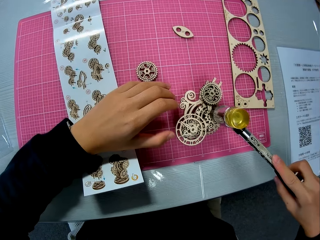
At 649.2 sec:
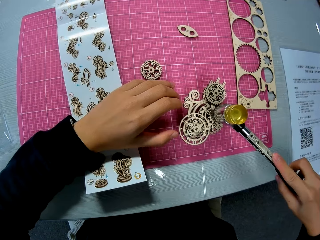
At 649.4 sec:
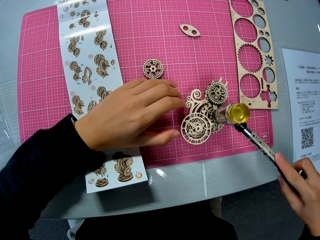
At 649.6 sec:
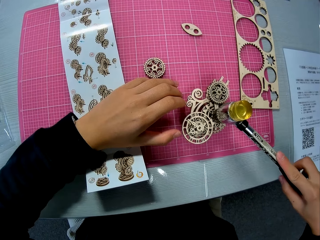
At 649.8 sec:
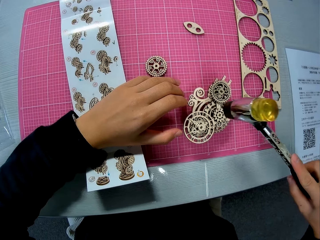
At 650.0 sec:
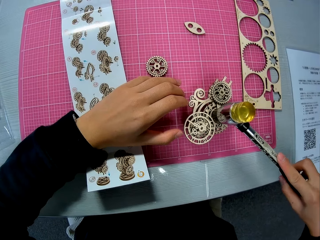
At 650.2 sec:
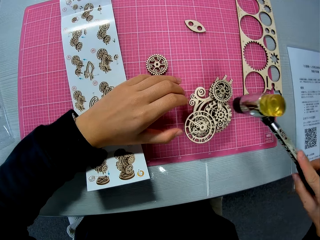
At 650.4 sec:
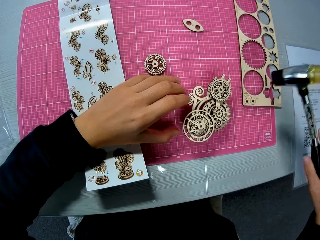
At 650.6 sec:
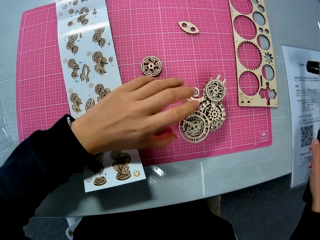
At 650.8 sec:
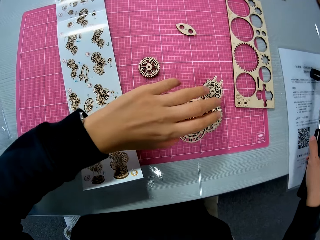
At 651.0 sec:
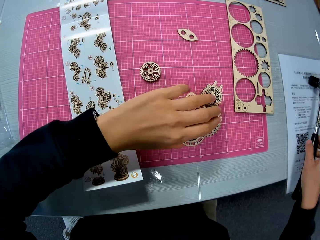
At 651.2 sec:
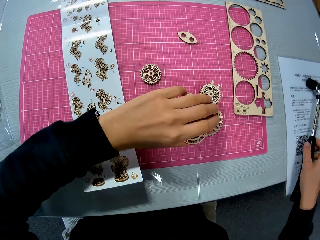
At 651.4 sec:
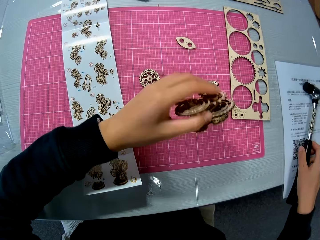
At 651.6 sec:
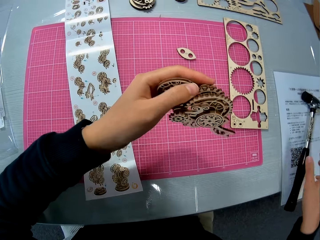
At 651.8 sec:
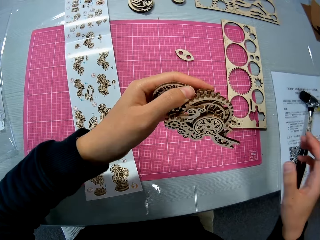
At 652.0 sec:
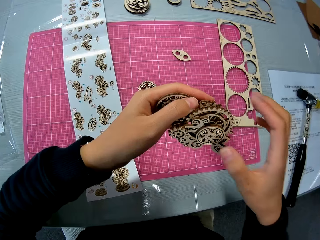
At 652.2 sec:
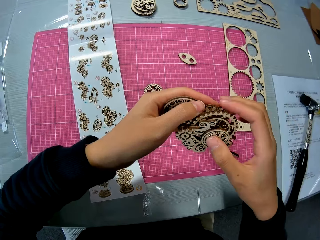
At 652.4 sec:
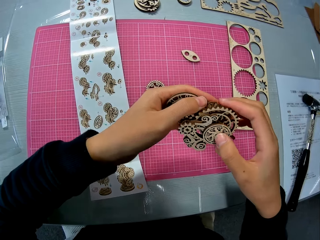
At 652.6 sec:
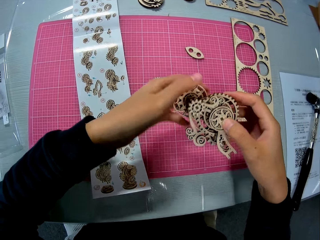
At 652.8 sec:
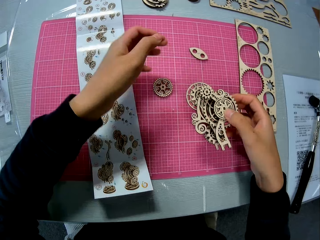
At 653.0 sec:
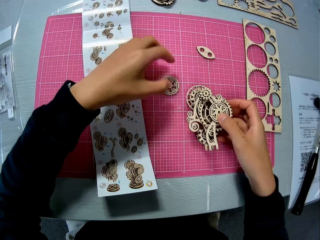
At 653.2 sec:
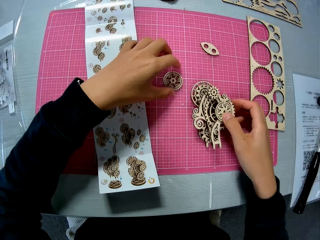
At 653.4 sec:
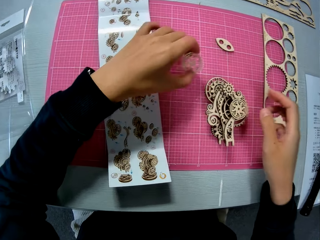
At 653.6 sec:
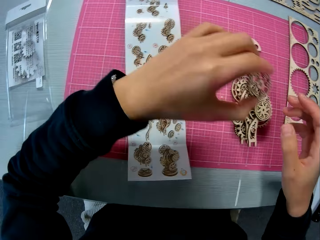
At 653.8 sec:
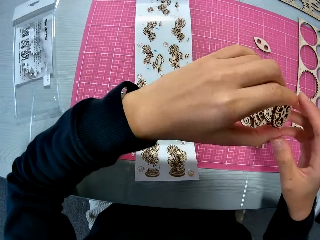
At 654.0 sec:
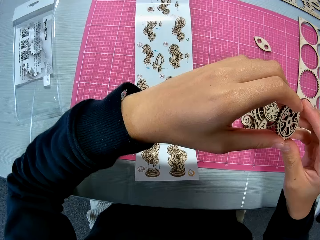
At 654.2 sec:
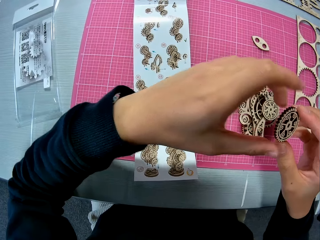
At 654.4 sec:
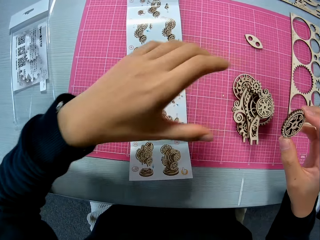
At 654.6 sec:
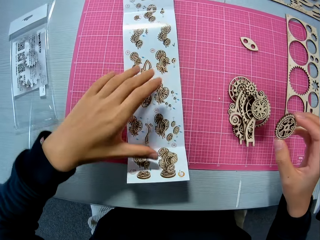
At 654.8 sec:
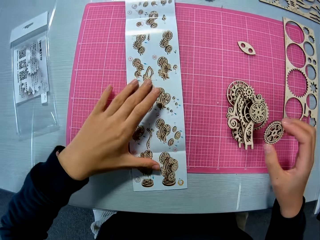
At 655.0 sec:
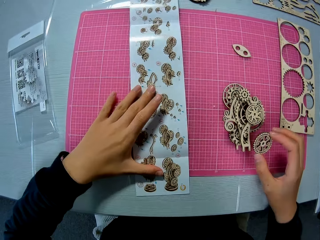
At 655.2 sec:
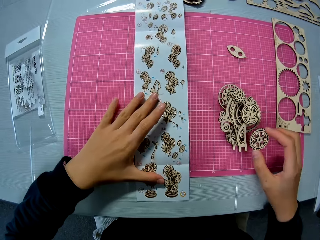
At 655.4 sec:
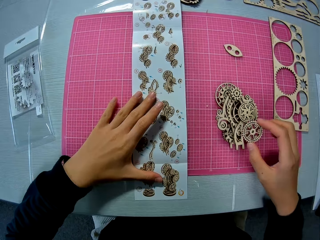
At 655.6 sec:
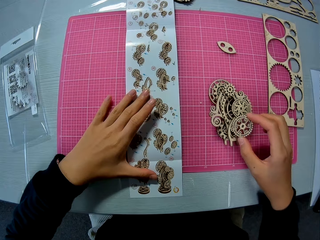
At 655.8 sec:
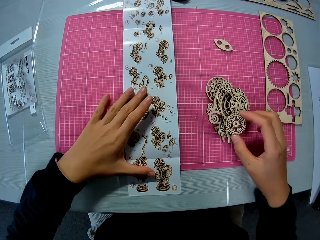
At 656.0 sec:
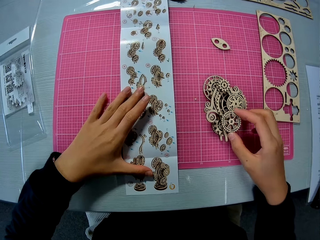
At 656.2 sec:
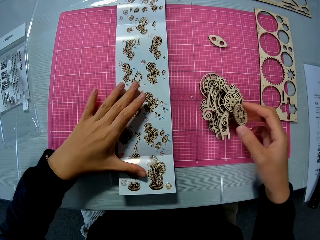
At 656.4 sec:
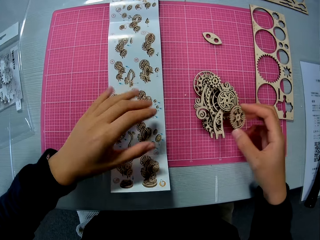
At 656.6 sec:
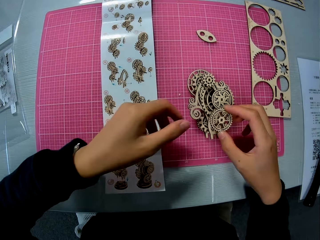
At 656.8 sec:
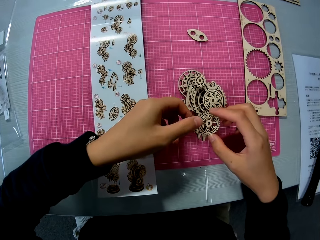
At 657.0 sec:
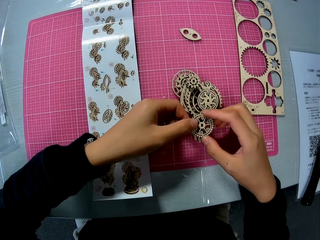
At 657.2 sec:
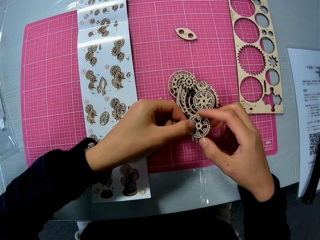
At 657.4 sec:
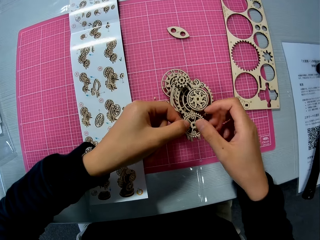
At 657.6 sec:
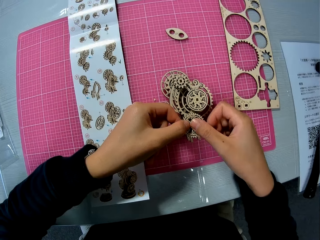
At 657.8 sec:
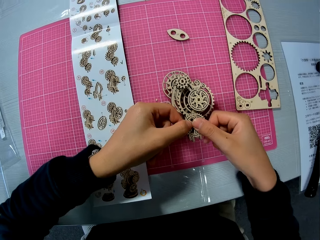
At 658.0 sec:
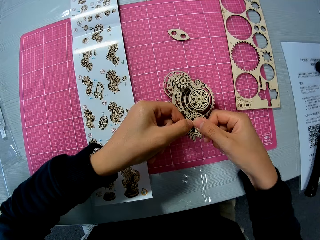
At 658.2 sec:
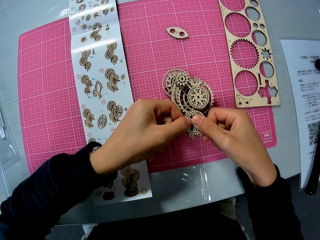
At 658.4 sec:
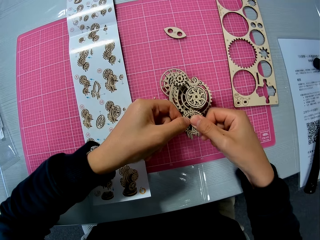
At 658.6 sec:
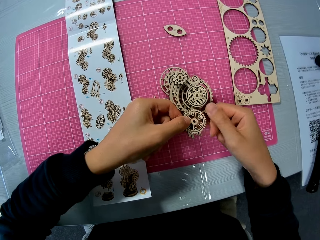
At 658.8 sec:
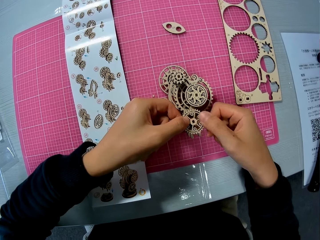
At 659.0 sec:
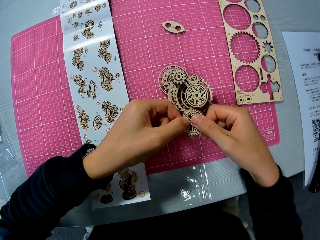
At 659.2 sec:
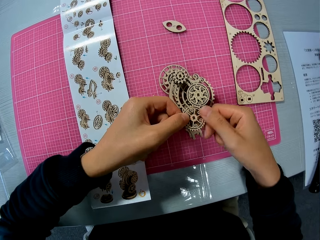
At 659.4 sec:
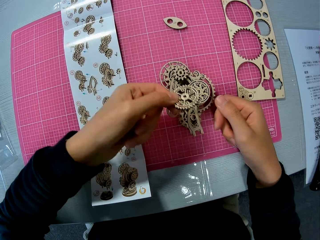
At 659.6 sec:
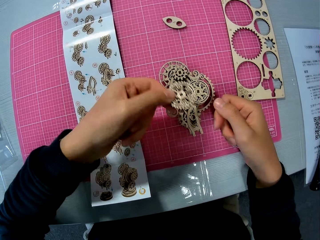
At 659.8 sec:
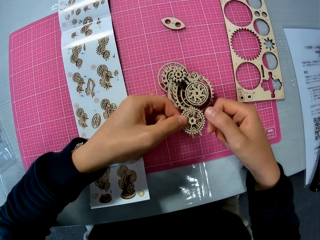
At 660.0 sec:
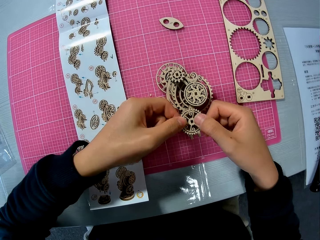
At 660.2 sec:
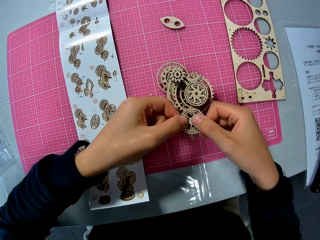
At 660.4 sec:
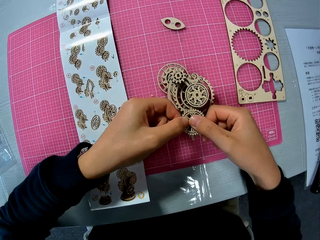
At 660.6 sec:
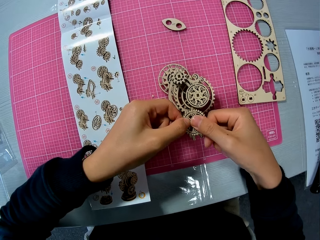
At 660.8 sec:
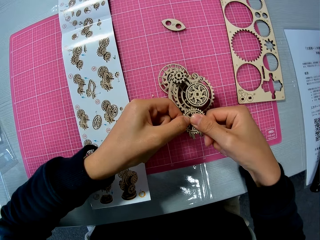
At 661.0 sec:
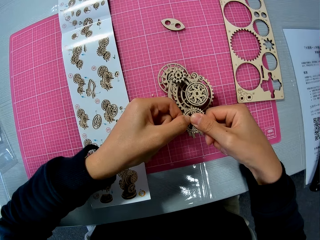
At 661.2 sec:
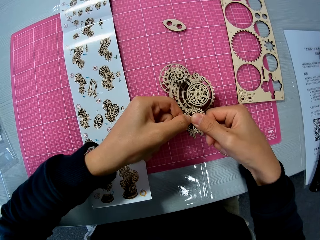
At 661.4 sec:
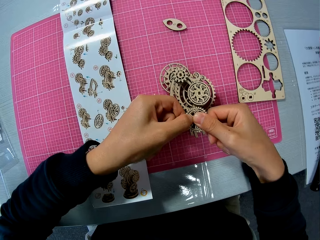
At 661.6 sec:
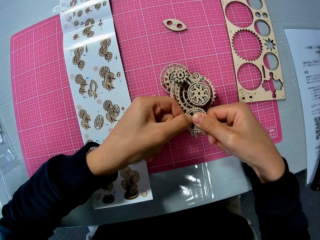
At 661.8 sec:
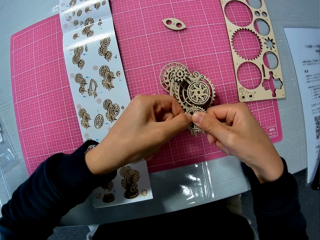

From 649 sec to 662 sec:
The camera wearer hits the wooden mechanical model or wooden gear model with the hammer on the table mat. He drops the hammer on the table. He lifts up the wooden mechanical model from the table mat. He drops the wooden mechanical model on the table mat. He picks up the wooden piece or piece of laser cut wooden craft kit from the table mat. He holds up the piece of laser cut wooden craft kit. He transfers the wooden piece from his left hand to his right hand. He touches a paper or design sheet. He moves the design sheet on the table mat. He fixes the wooden piece on the wooden mechanical model on the table mat.

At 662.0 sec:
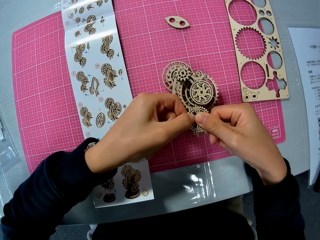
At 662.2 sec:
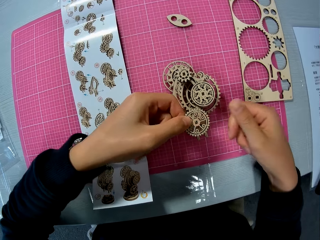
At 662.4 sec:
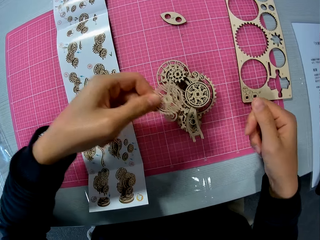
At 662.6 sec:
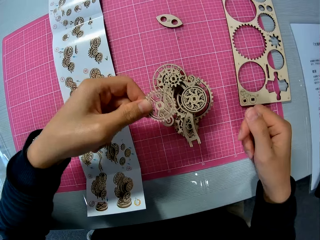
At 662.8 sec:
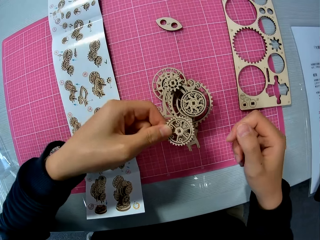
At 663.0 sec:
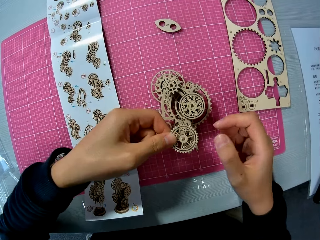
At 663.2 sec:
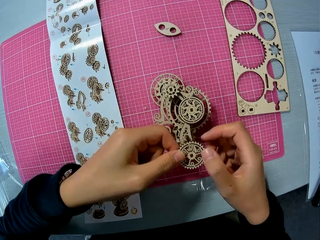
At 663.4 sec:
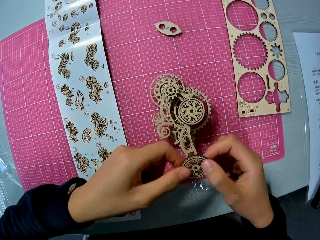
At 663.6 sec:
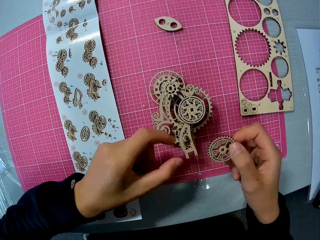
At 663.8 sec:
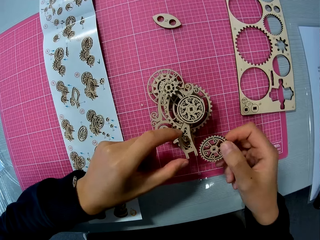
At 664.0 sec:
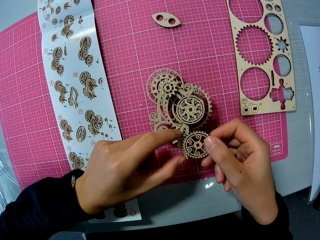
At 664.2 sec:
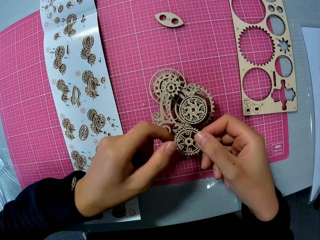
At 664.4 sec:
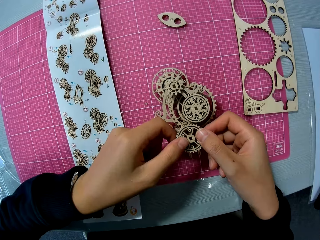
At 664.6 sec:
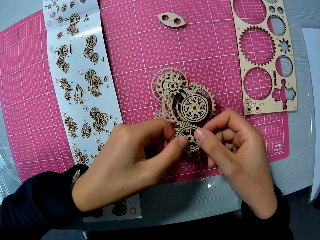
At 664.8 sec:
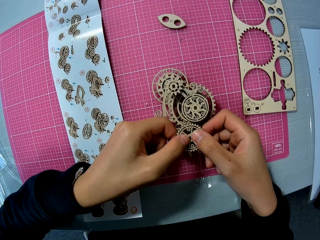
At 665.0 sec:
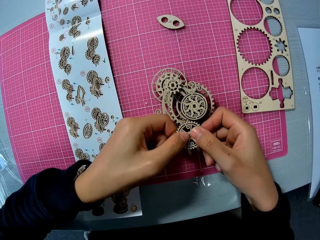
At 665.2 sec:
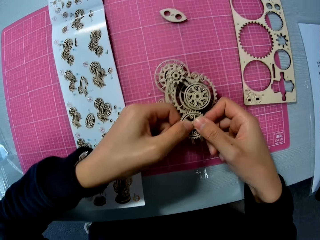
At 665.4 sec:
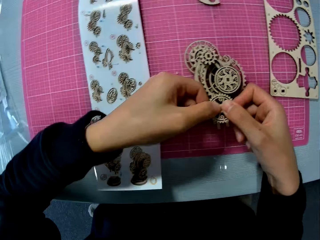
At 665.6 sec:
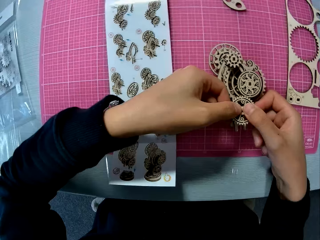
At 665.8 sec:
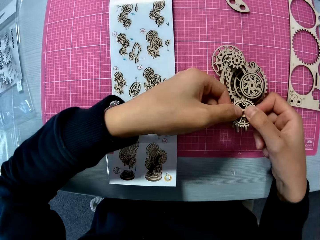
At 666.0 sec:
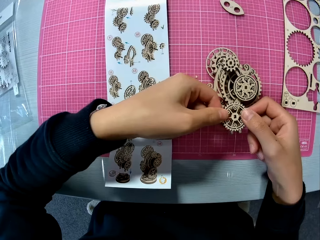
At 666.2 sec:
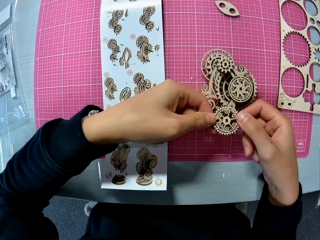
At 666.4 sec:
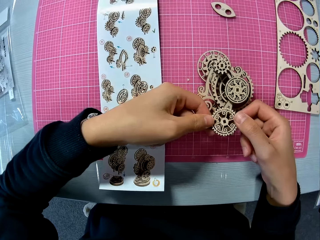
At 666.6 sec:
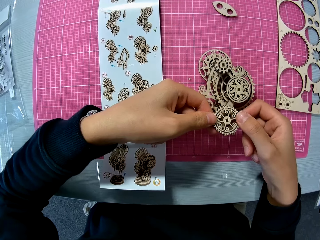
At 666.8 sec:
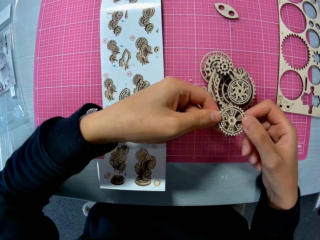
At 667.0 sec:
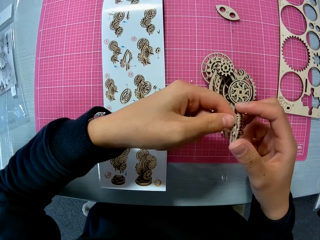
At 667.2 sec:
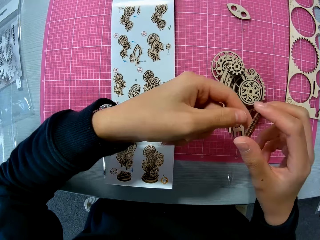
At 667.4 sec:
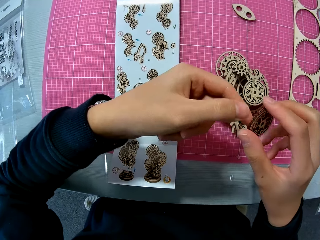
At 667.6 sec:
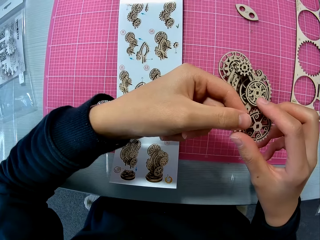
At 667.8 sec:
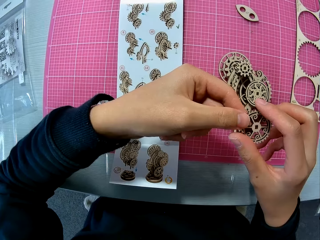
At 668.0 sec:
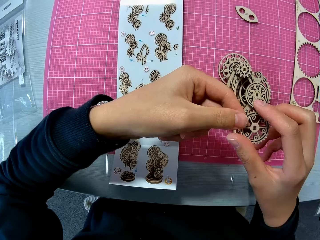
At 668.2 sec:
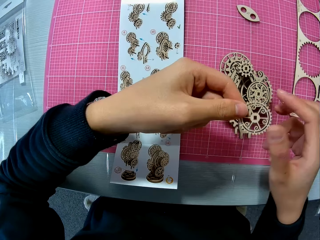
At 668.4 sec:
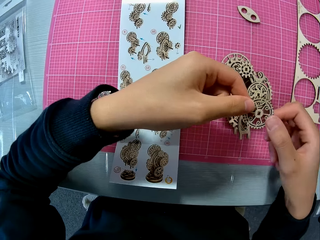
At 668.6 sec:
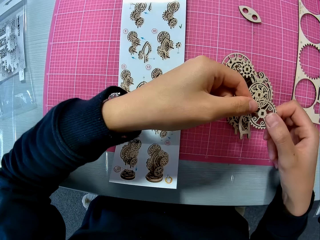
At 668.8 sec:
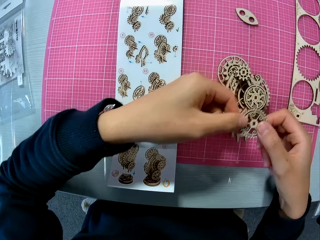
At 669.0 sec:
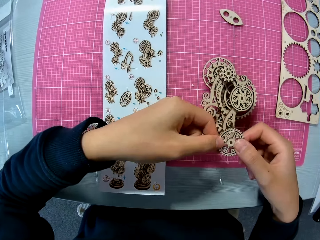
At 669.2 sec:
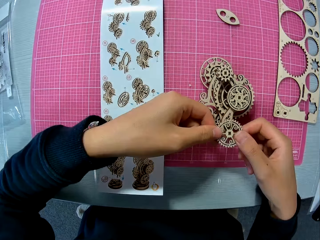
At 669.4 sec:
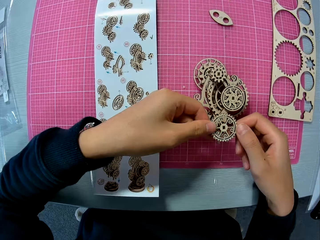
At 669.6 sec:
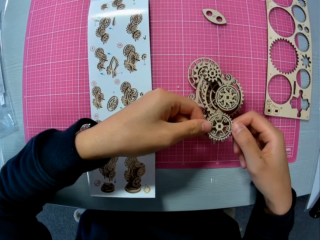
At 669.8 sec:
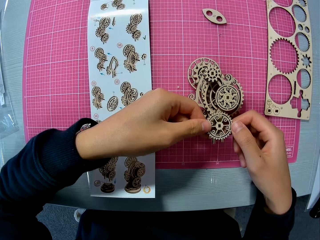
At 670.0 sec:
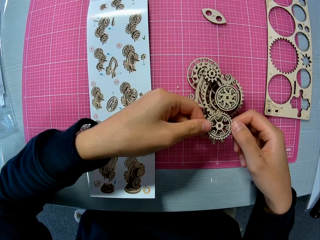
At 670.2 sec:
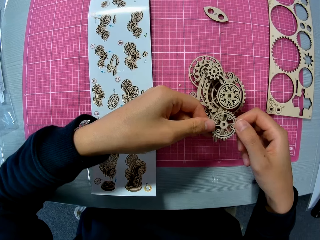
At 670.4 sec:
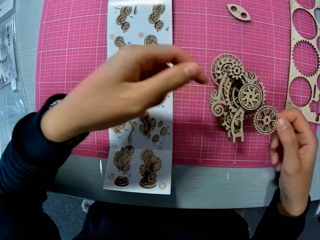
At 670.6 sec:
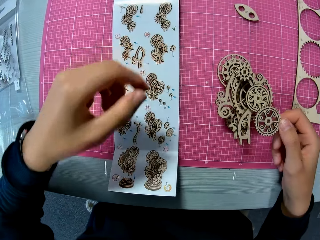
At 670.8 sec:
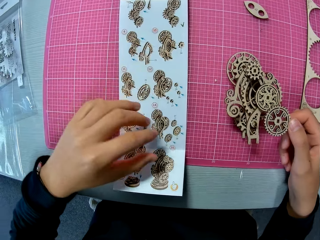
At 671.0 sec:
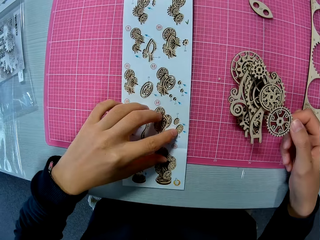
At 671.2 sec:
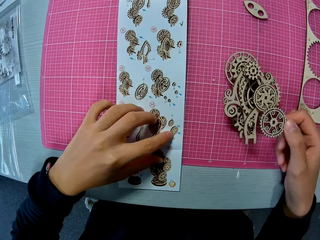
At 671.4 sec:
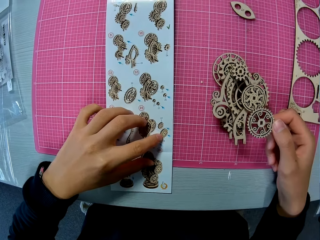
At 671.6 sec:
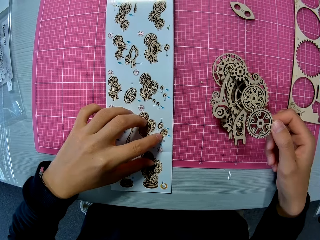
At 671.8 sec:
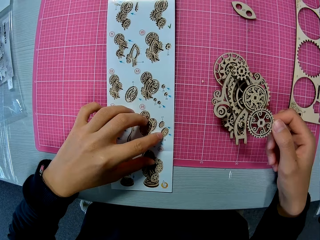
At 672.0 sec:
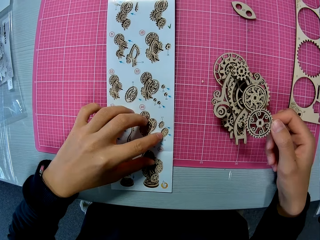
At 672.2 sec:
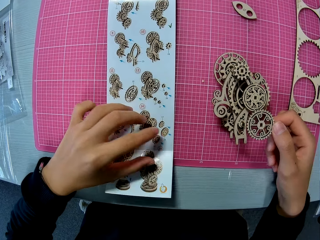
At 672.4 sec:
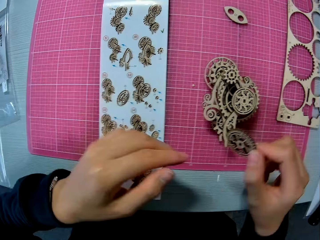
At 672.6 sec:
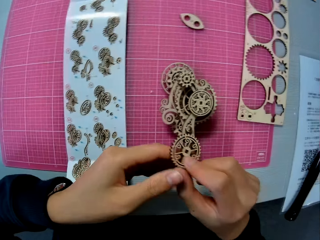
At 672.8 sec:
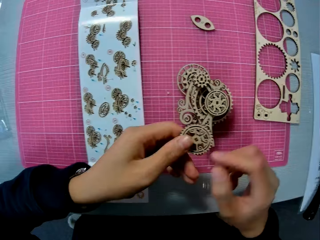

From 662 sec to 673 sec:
The camera wearer turns a piece of laser cut wooden craft kit or wooden piece. He removes the wooden piece from the wooden mechanical model. He touches the design sheet with his left hand. He studies the design sheet.
